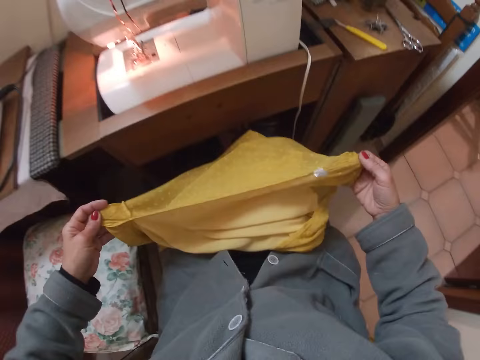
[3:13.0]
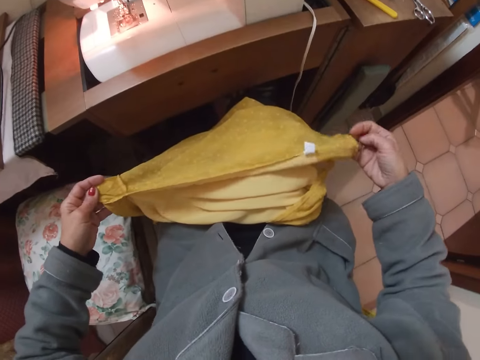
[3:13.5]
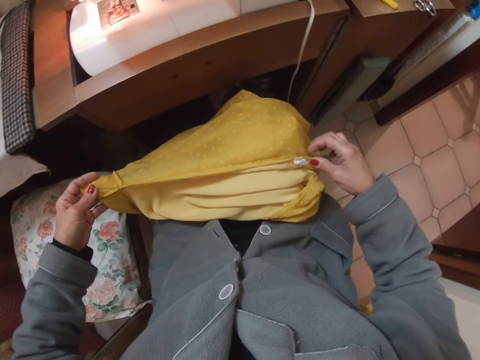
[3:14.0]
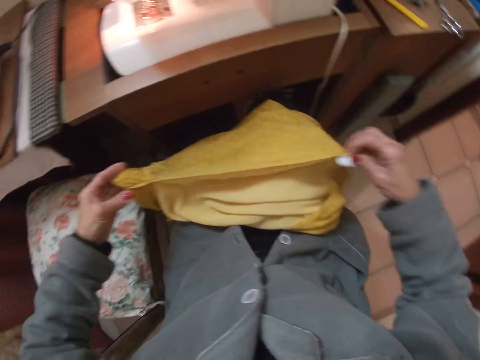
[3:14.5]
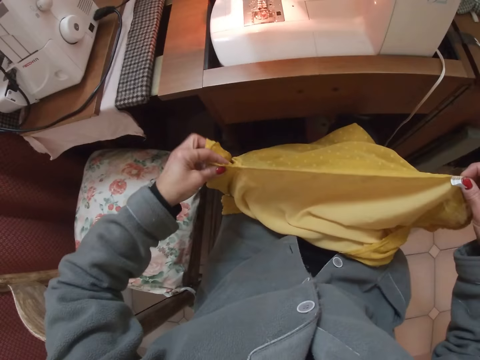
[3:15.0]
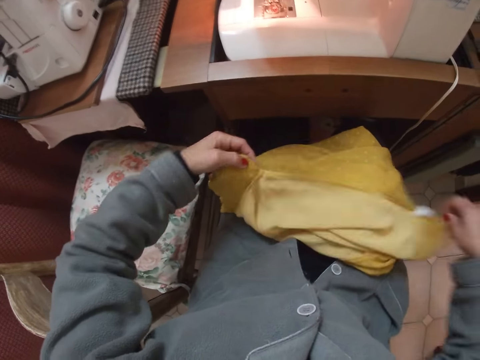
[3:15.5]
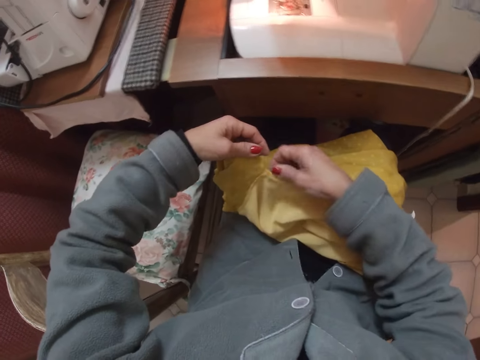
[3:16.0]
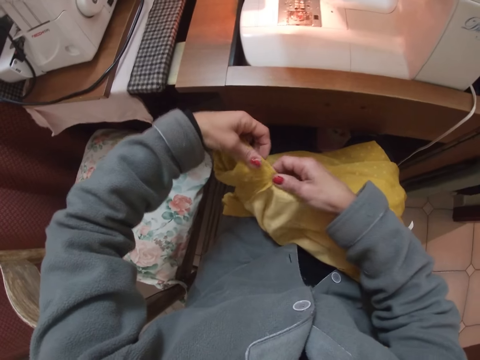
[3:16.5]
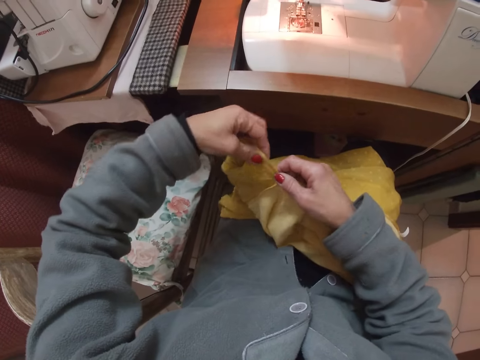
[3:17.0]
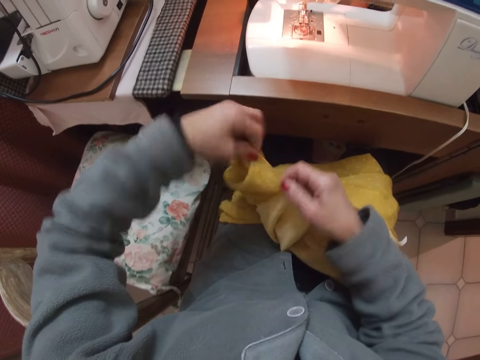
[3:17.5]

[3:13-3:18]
The camera wearer puts the blouse on the laps. They touch the blouse.

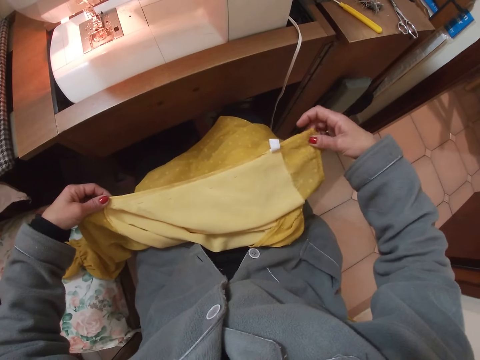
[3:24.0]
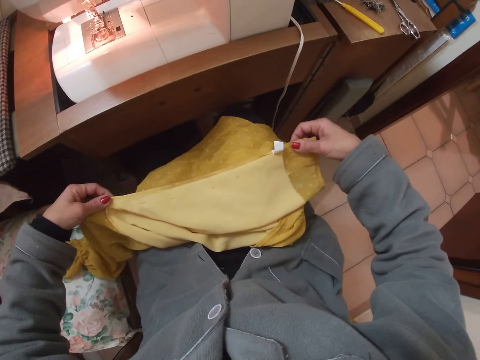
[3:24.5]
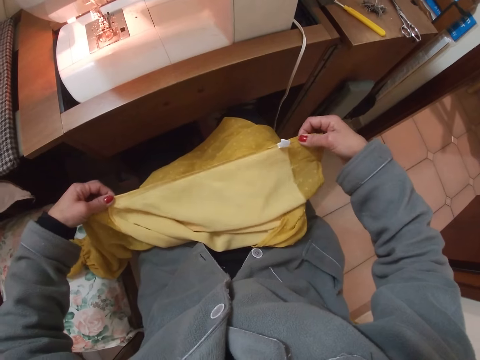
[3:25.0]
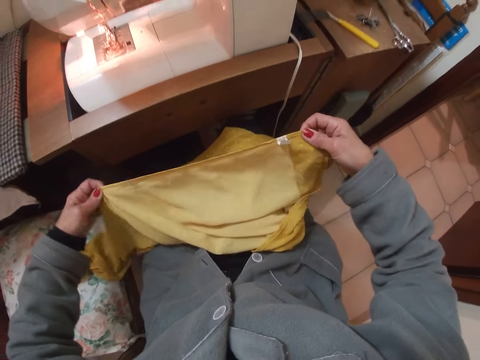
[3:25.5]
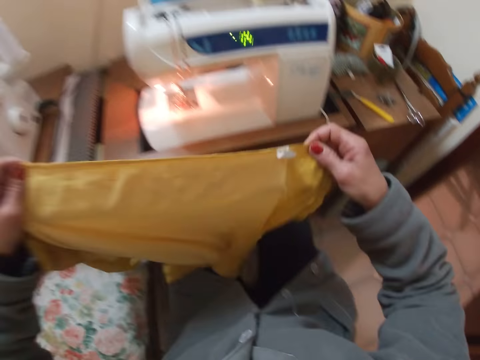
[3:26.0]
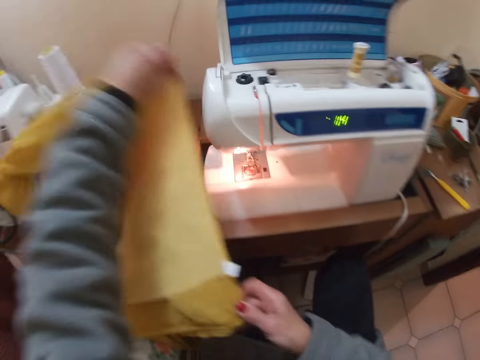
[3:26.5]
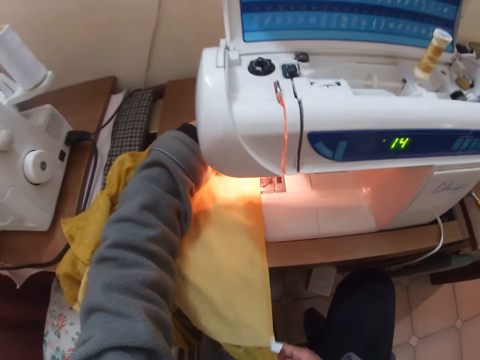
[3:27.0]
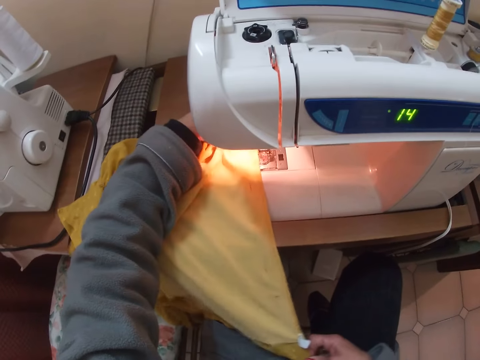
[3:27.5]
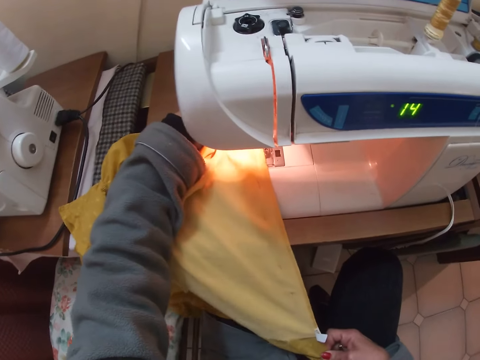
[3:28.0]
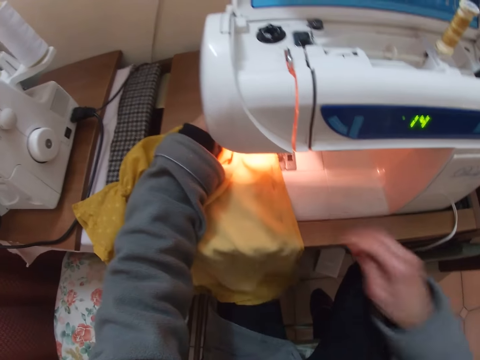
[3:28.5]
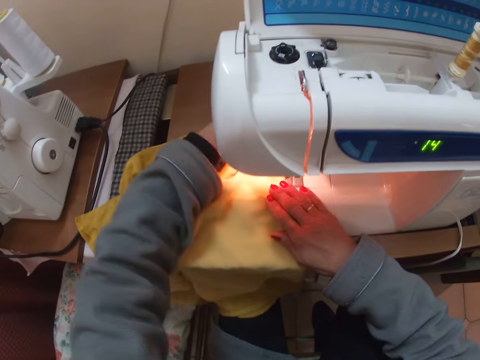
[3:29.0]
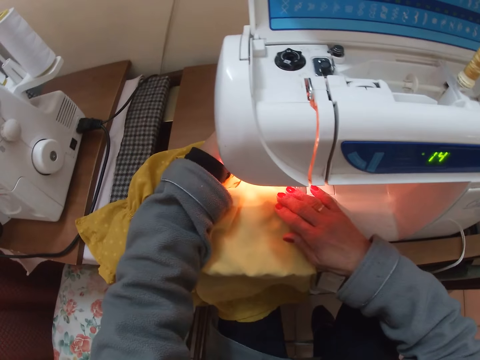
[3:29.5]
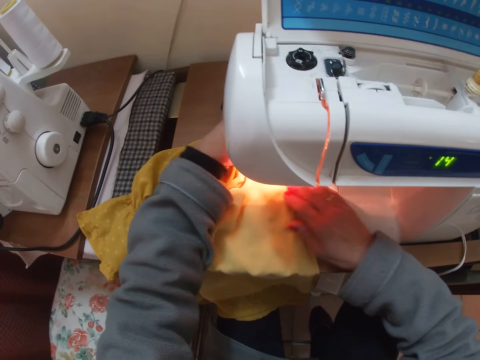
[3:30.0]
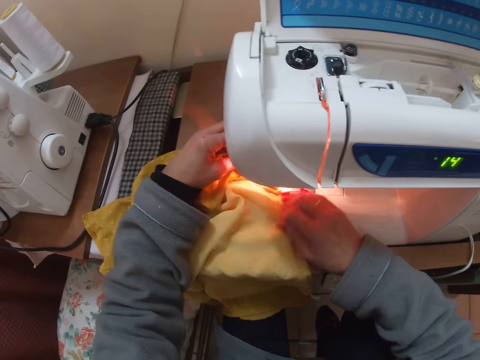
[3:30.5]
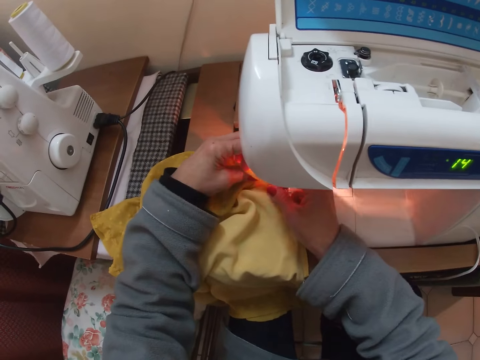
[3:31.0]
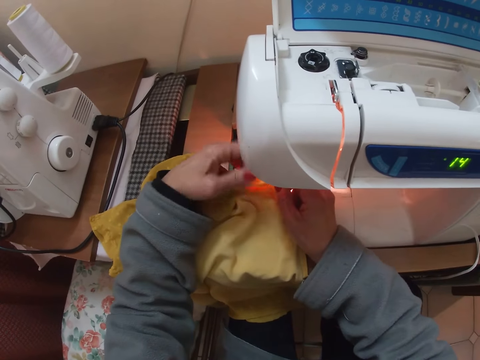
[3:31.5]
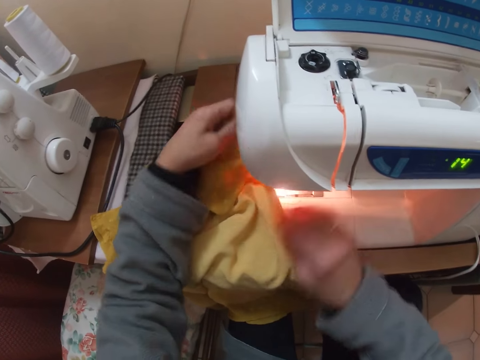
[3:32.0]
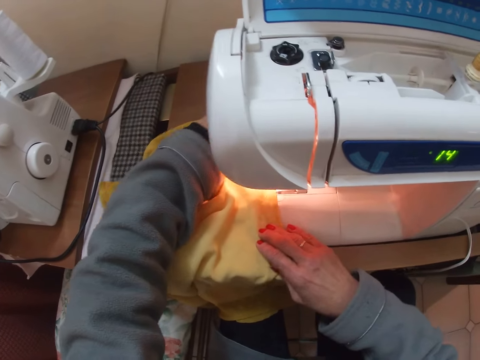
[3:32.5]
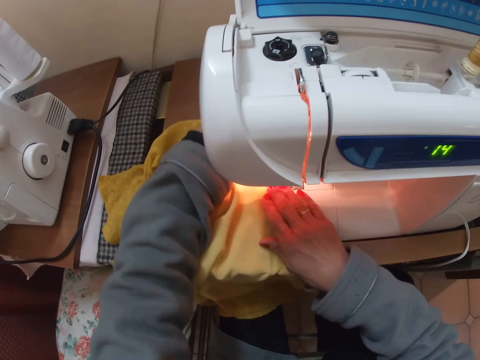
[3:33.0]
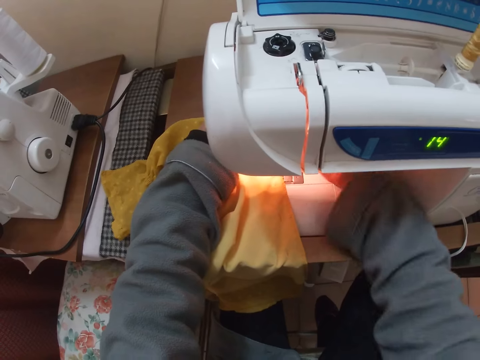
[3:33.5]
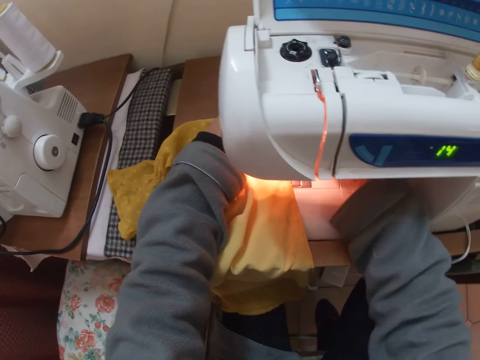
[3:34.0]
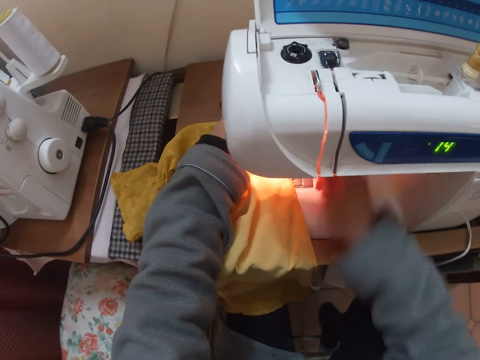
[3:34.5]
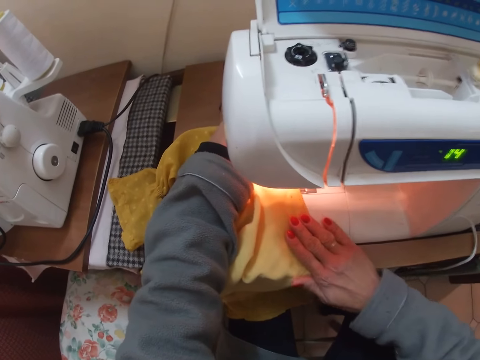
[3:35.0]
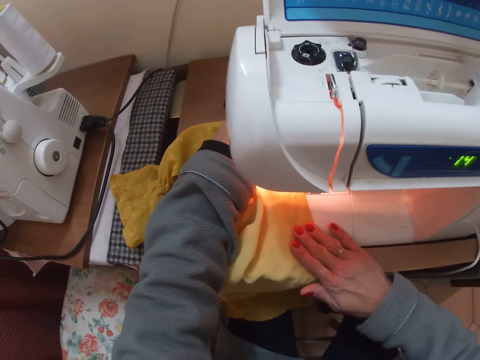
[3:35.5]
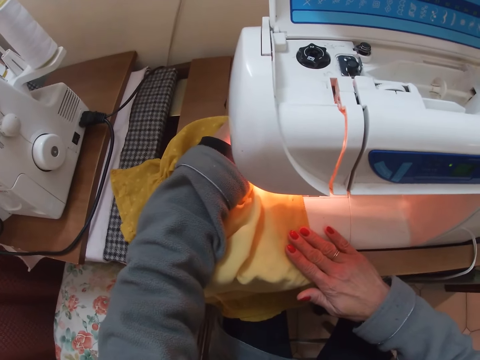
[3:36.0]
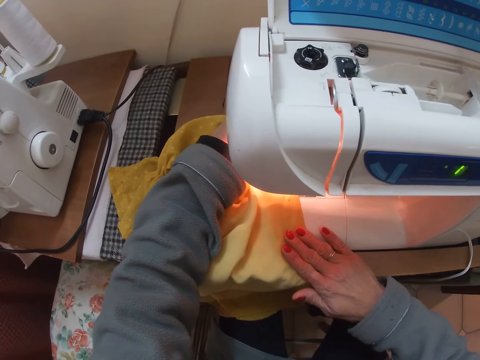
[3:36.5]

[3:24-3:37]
The camera wearer aligns that side of the blouse again. She puts the blouse under the presser foot. She presses the foot presser lever with her right hand.

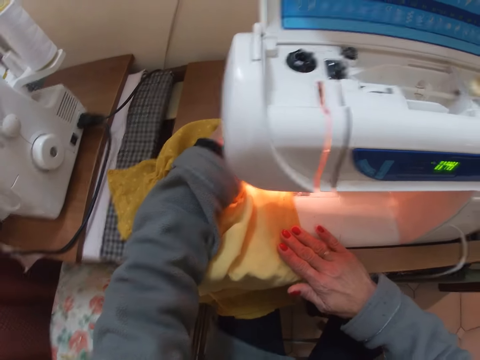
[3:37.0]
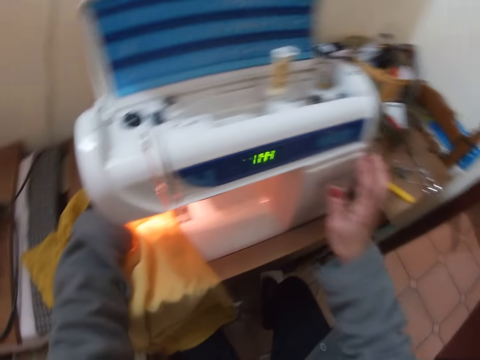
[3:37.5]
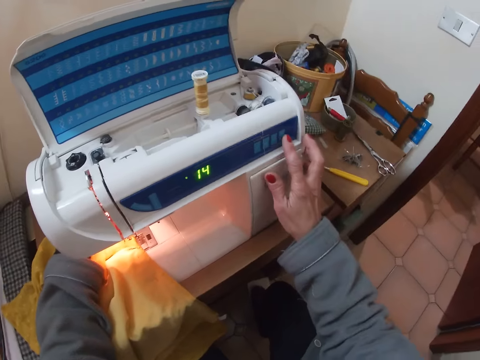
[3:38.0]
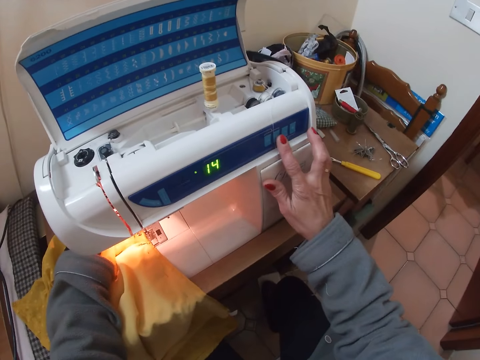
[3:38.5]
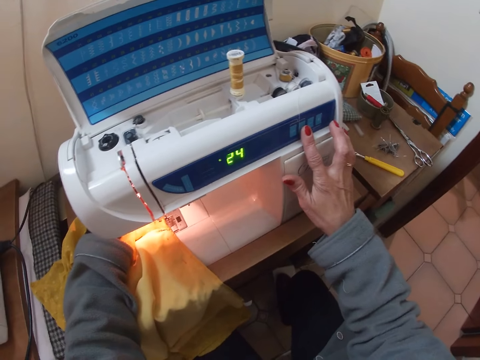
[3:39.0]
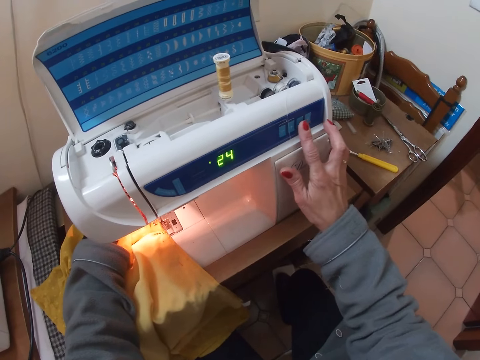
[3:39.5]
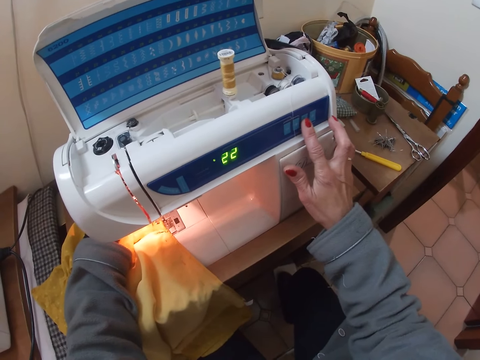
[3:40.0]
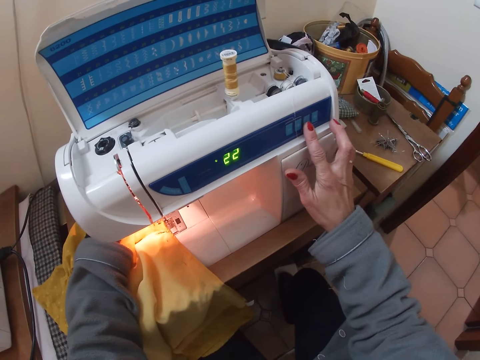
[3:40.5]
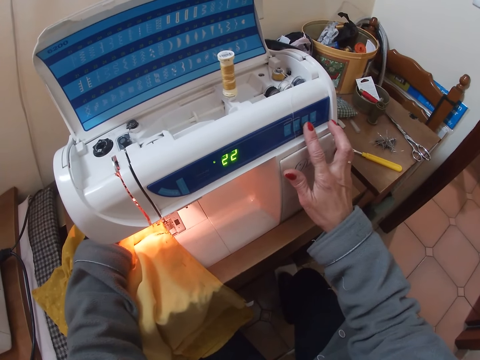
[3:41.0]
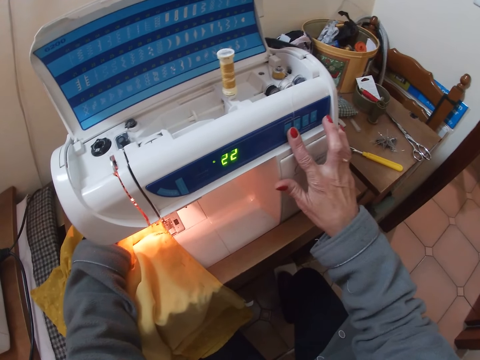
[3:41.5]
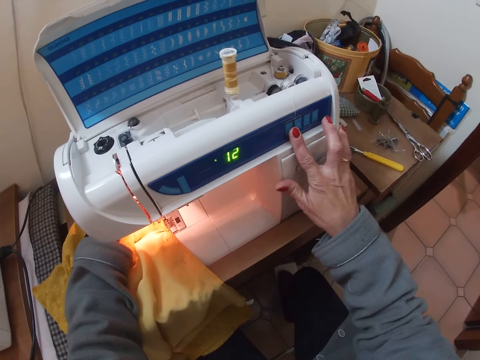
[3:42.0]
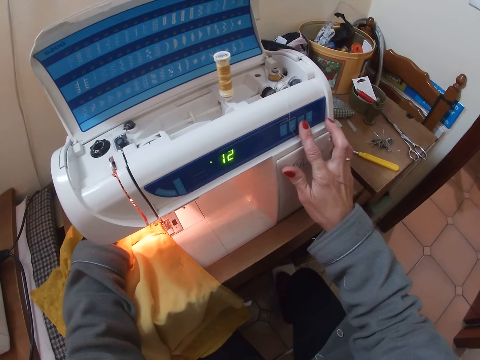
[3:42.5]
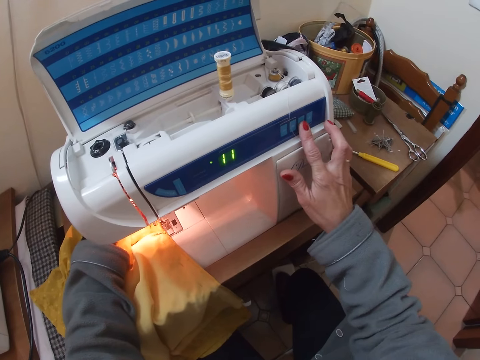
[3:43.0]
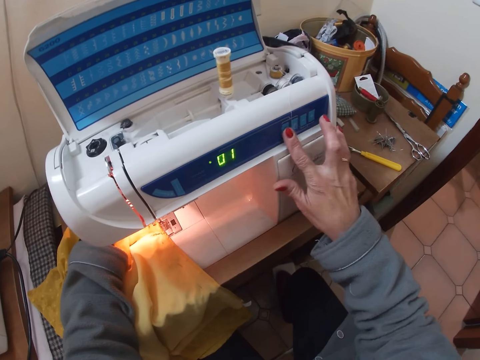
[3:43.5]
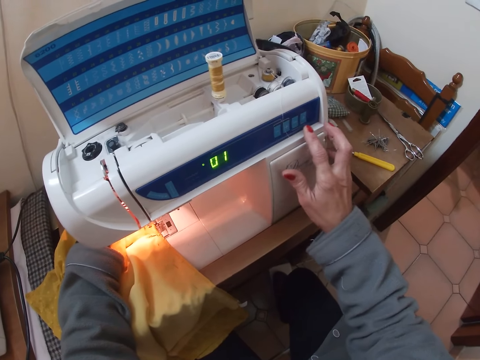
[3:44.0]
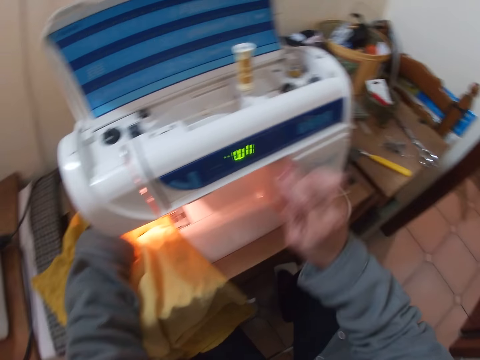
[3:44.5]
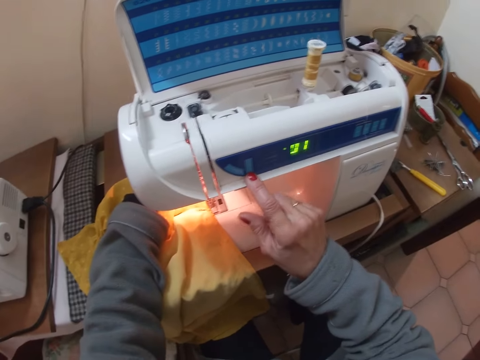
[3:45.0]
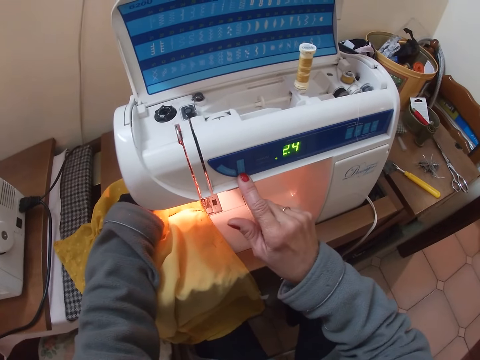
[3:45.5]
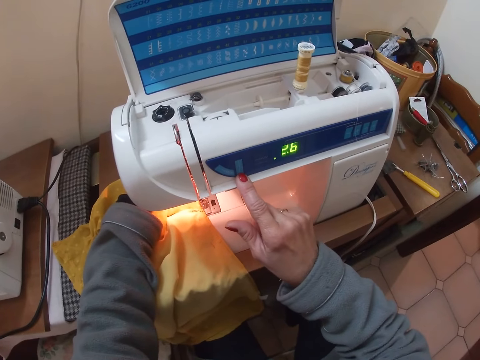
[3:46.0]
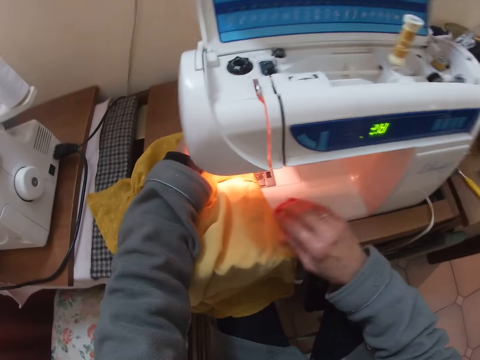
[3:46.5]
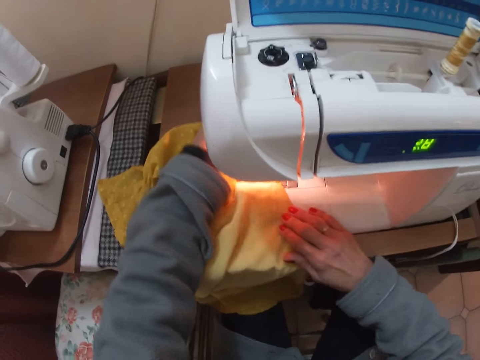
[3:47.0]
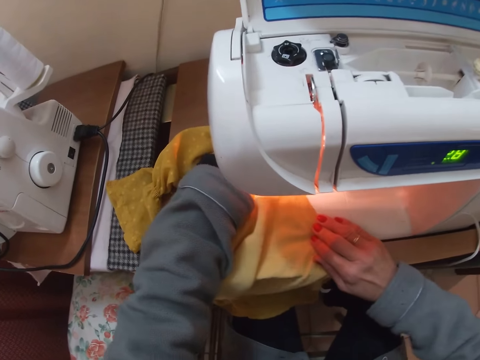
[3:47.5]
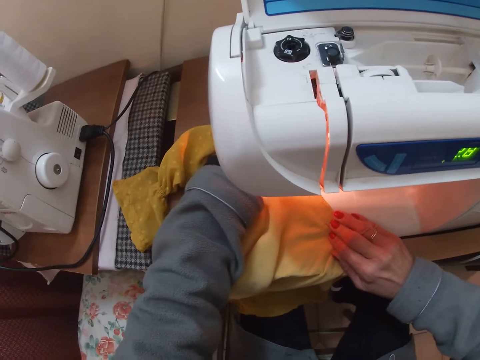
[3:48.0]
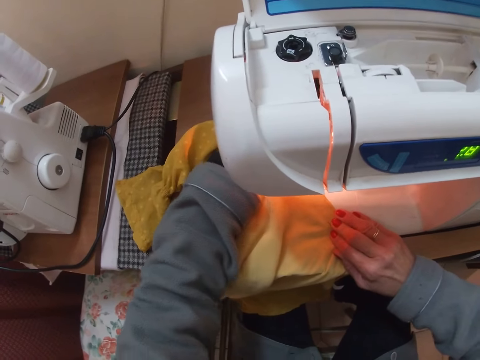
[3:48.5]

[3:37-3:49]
The camera wearer presses a button. She adjusts the stitch on the stitch selector panel with her right hand. She sews the blouse.
